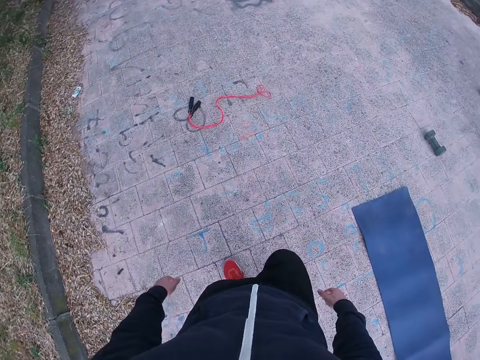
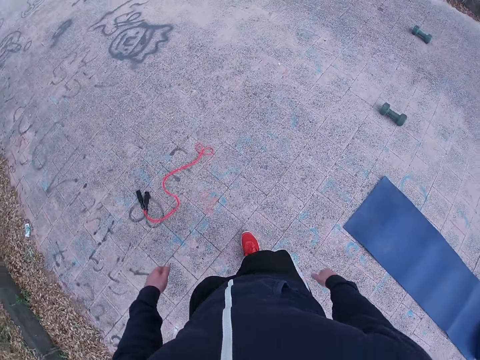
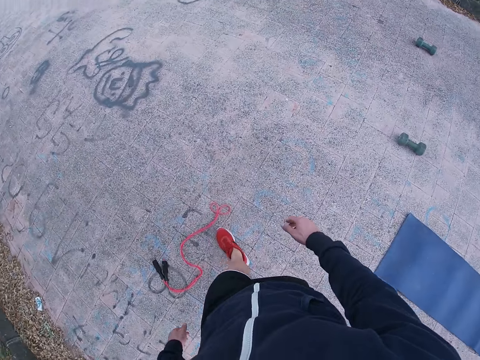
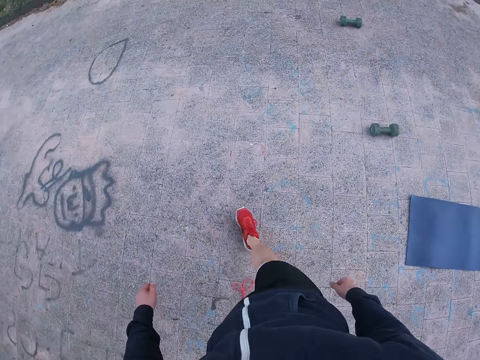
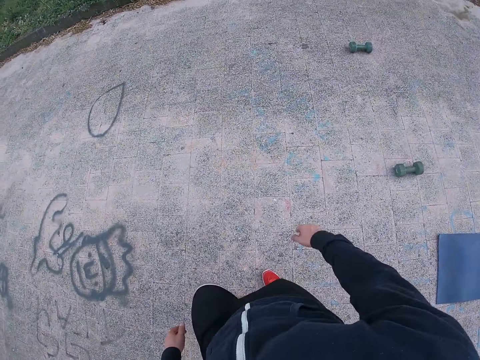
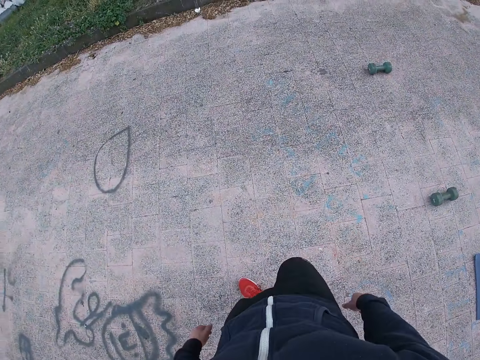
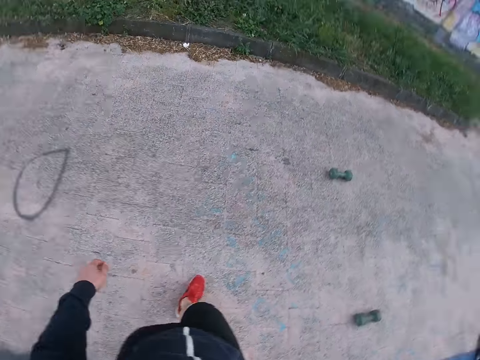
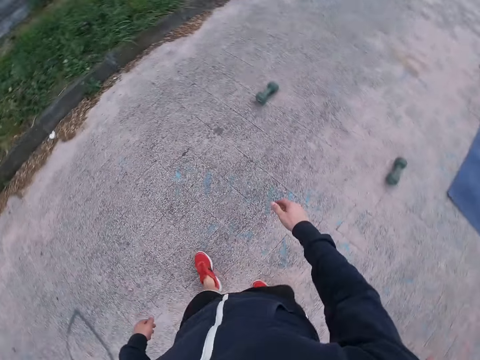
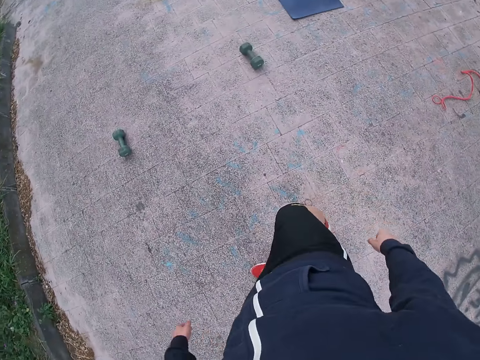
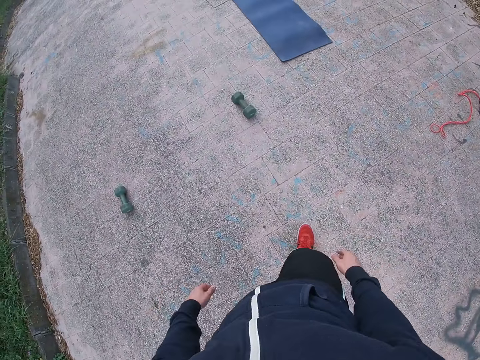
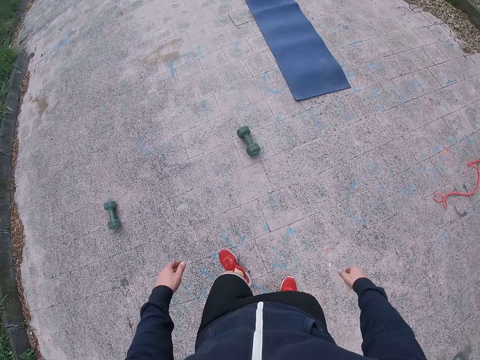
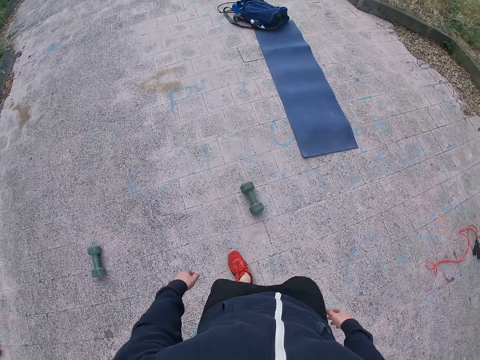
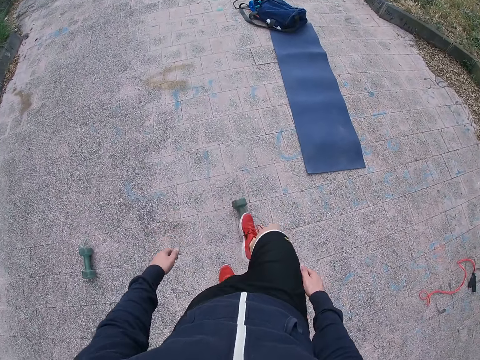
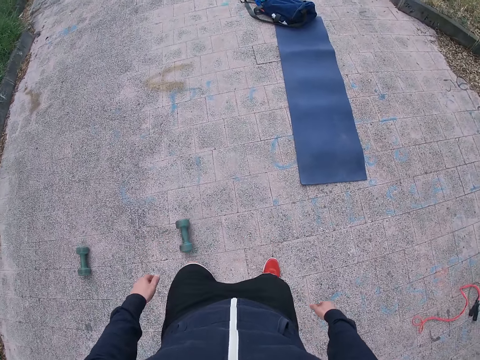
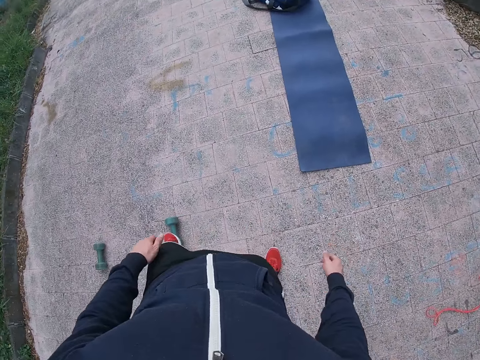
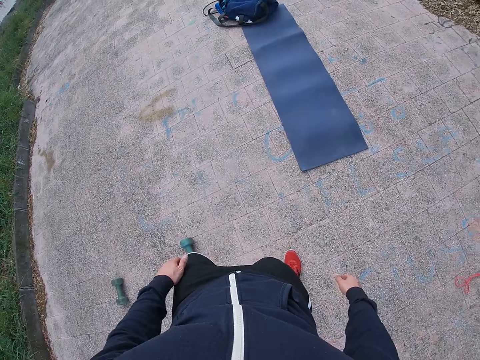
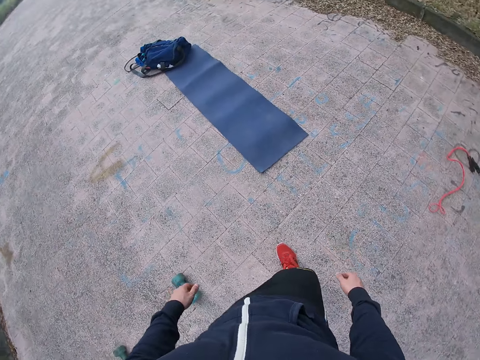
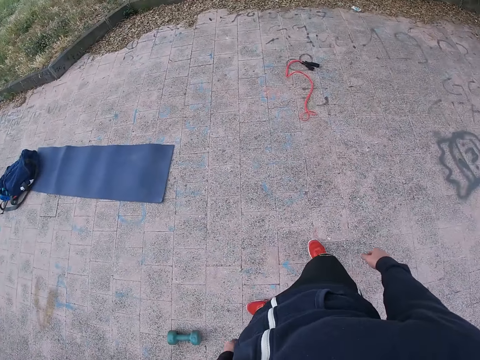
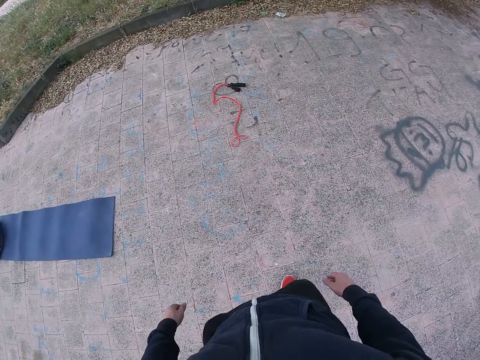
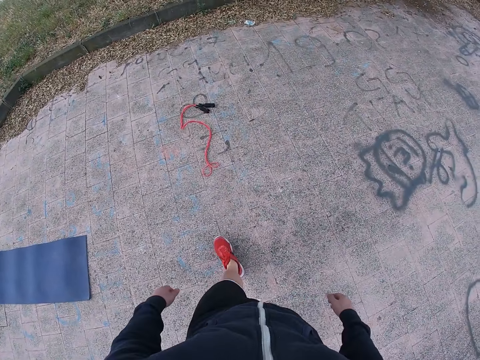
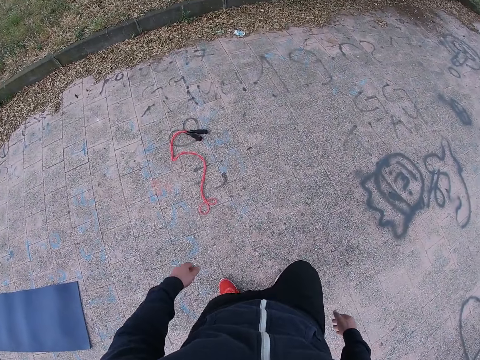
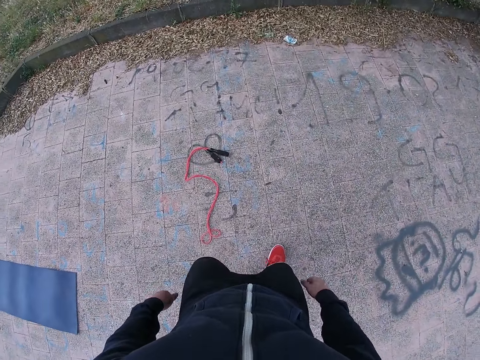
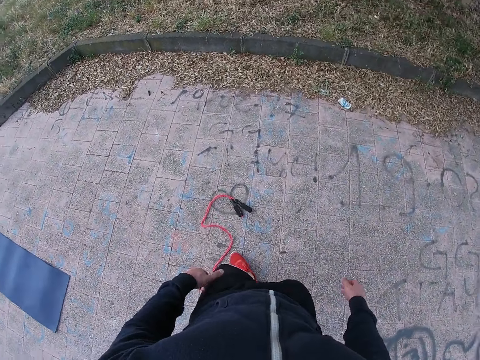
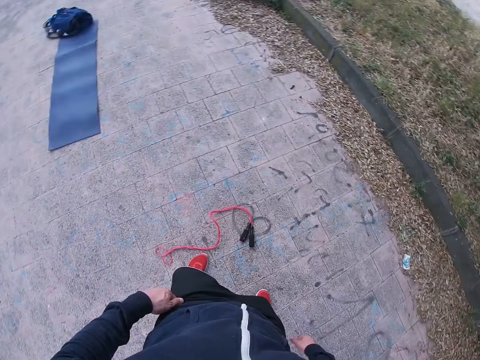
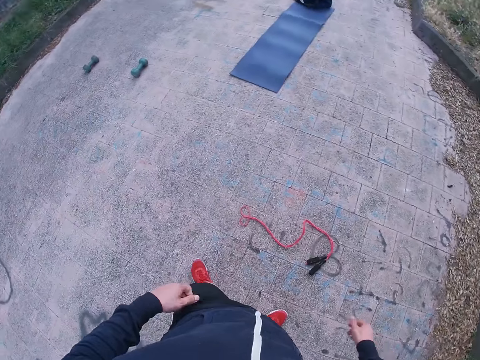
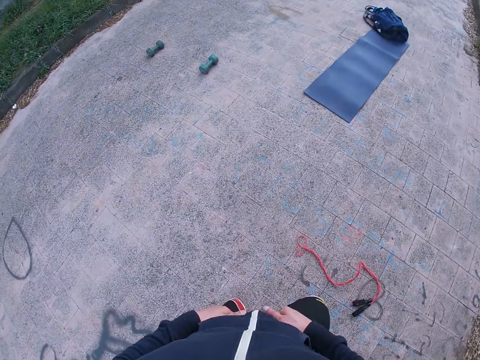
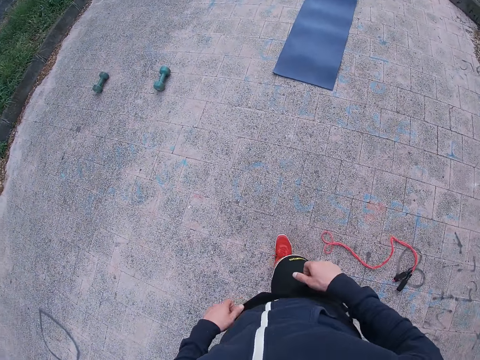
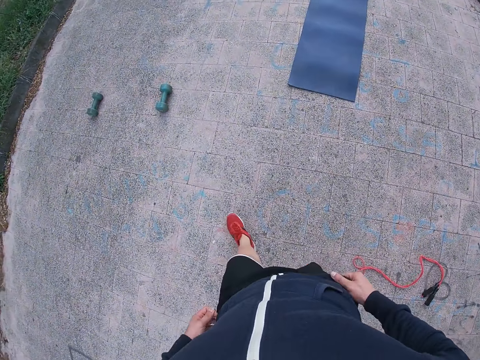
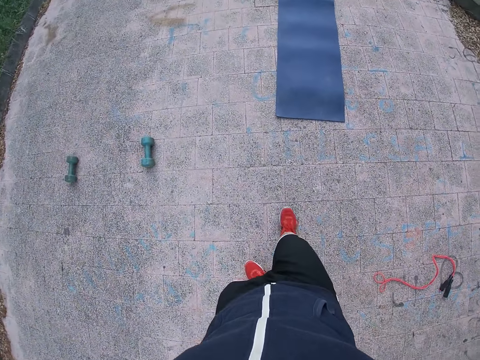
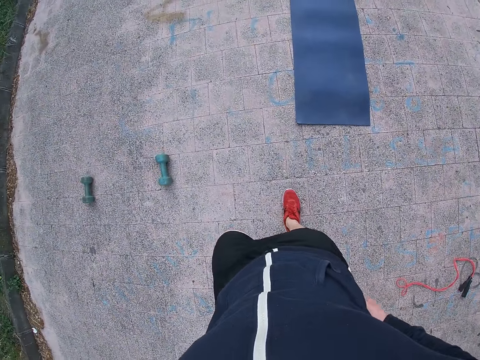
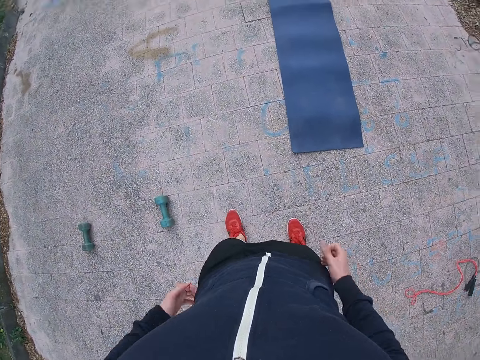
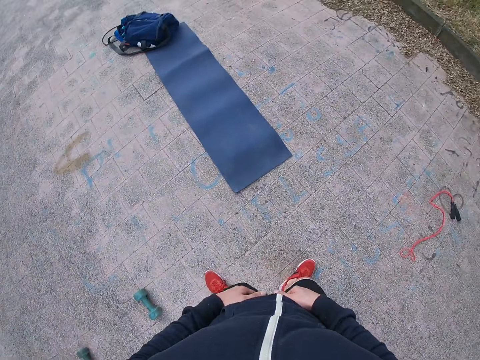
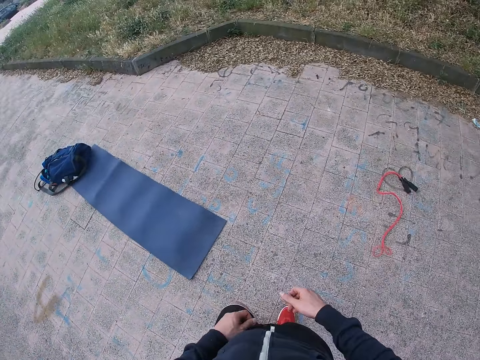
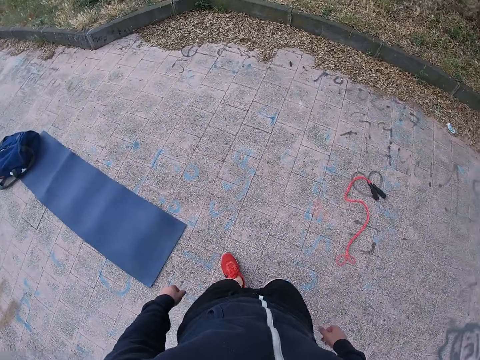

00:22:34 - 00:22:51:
The camera wearer looks around. He walks around. He turns around. He kicks the dumbbell. He steps on the dumbbell. He walks around. He pulls his sweatshirt.

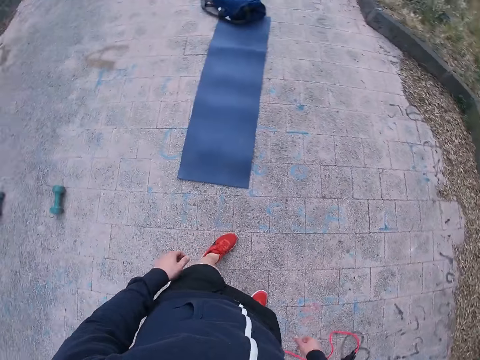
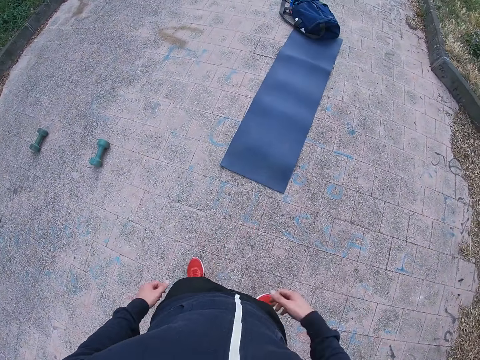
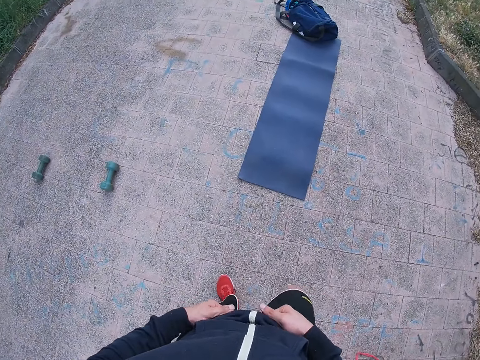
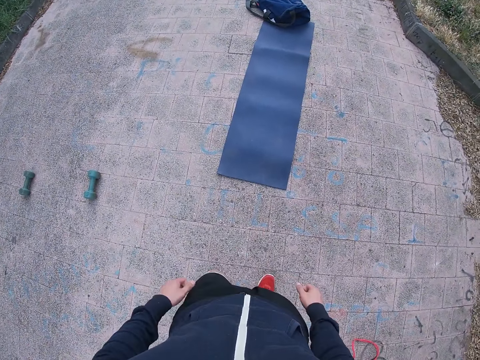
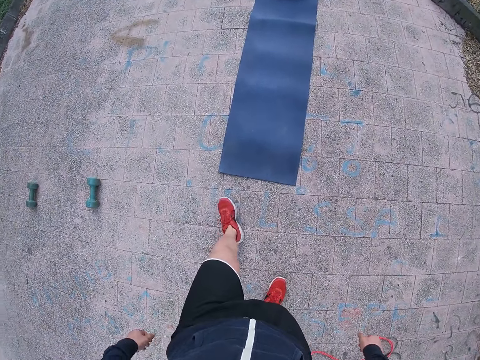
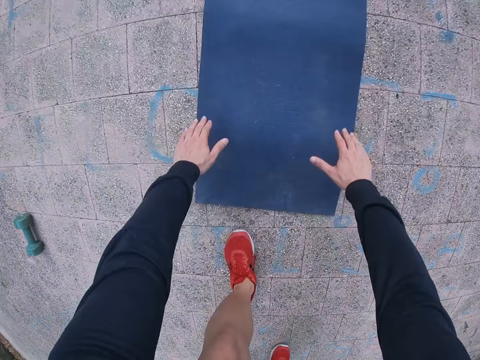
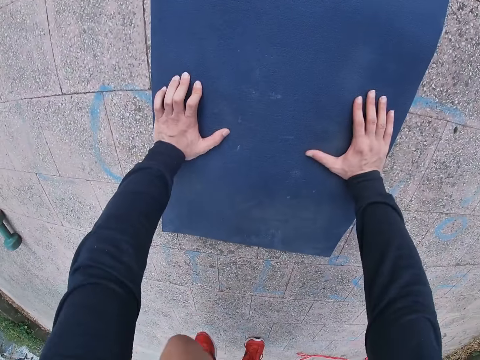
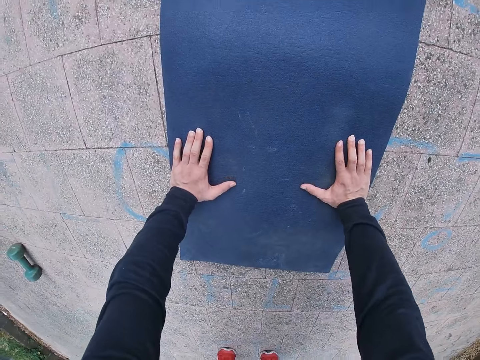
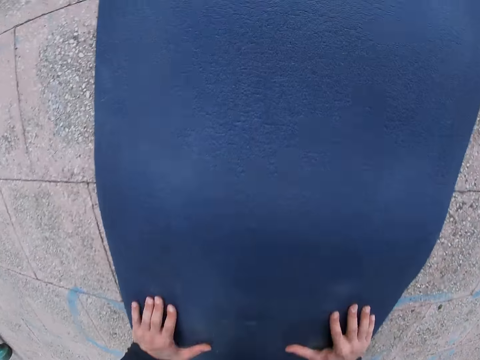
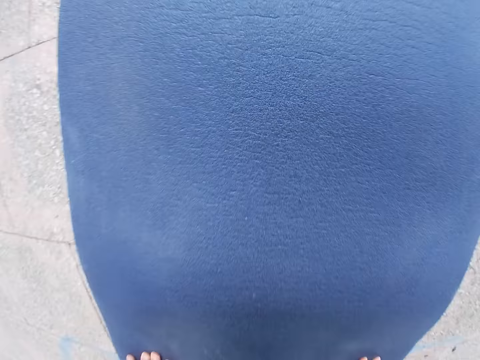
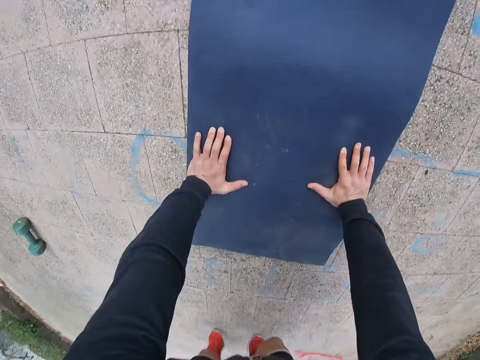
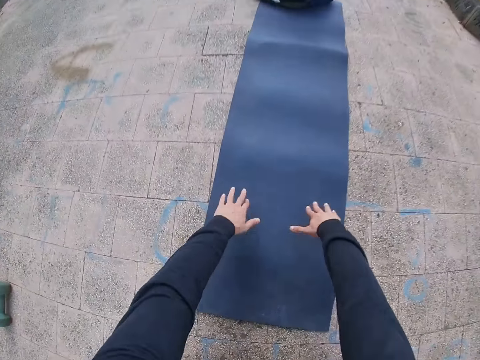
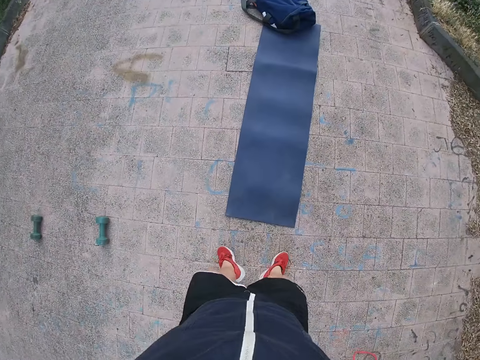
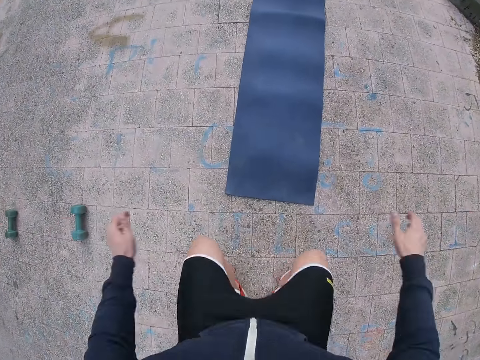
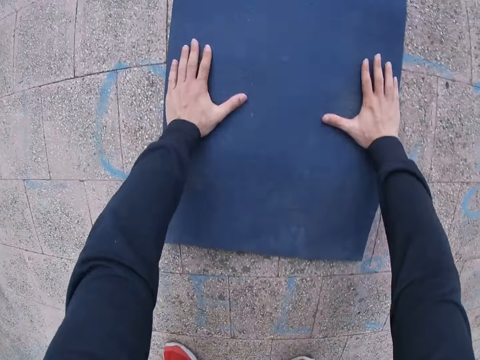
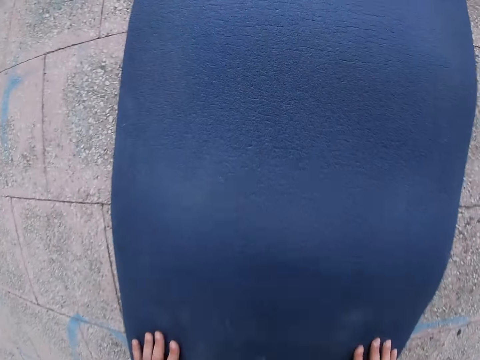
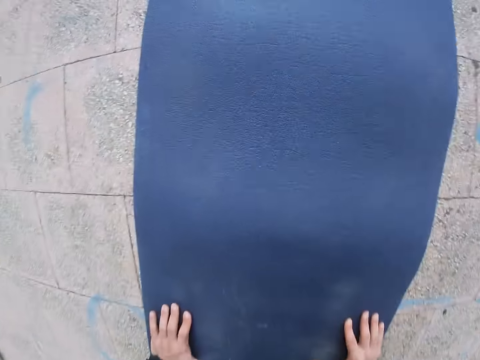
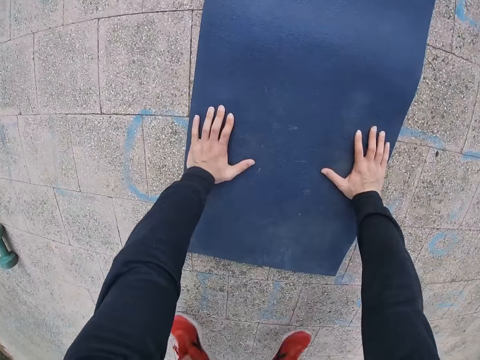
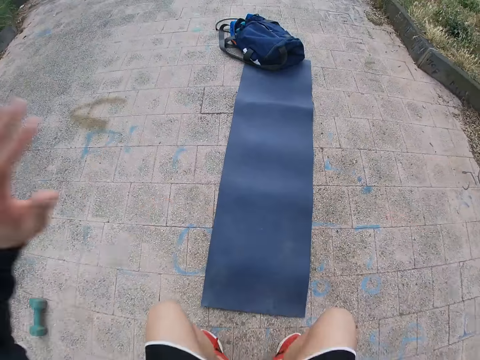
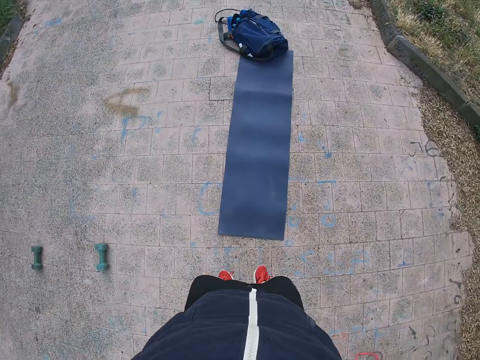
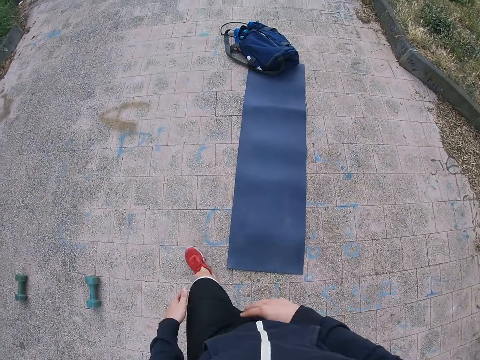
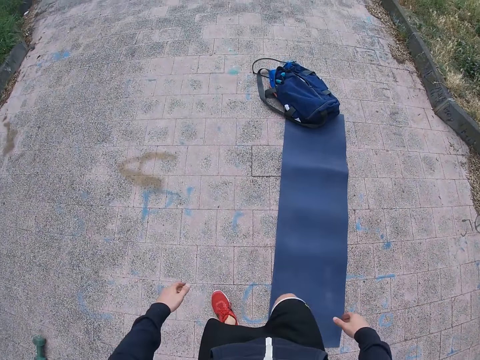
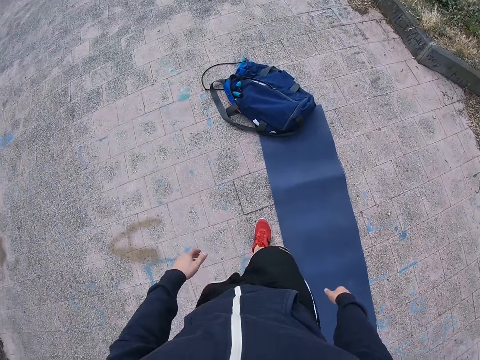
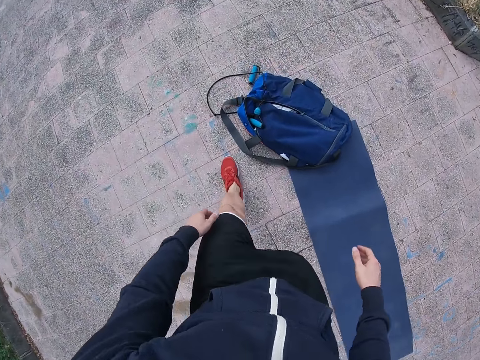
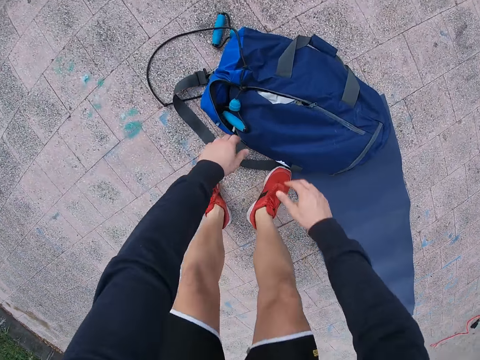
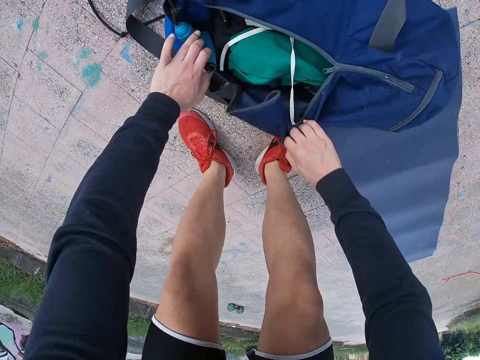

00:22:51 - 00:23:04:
The camera wearer works out on the yoga mat. They walk to his bag. They bend.
